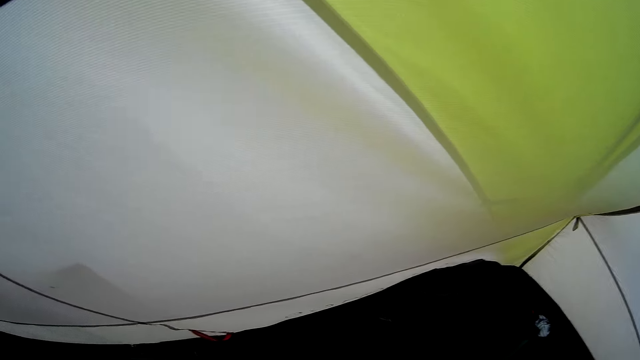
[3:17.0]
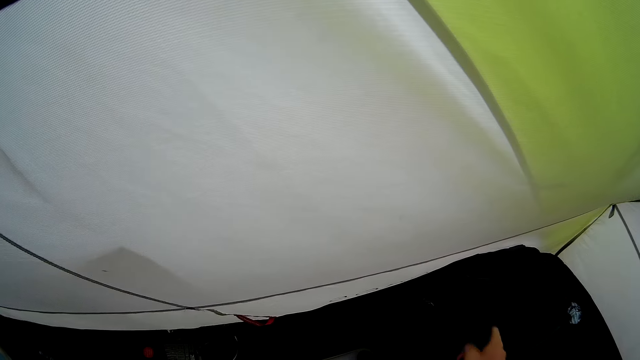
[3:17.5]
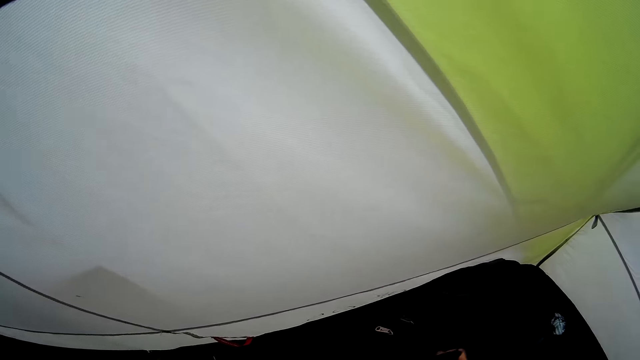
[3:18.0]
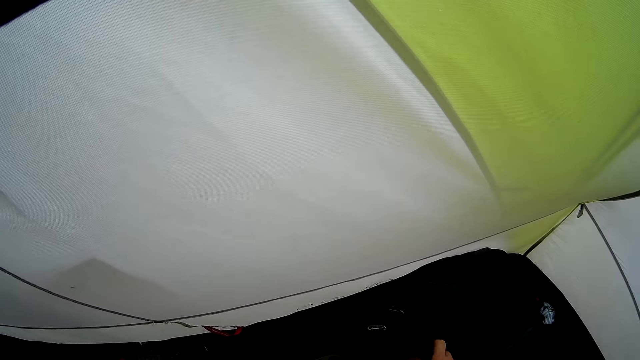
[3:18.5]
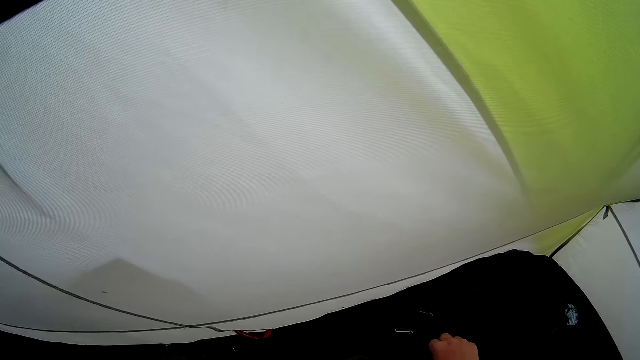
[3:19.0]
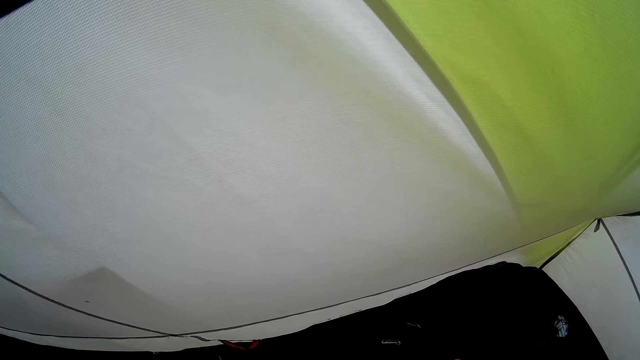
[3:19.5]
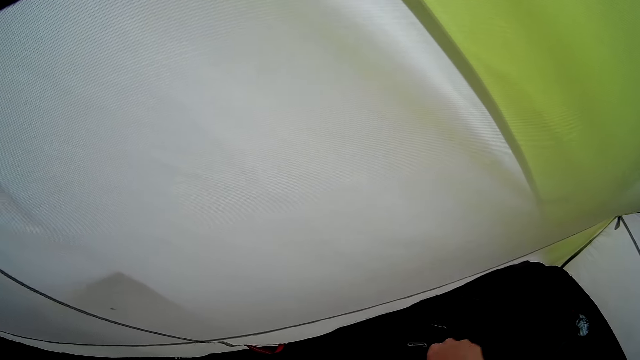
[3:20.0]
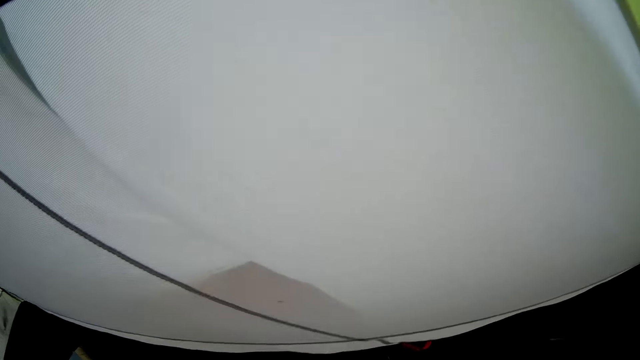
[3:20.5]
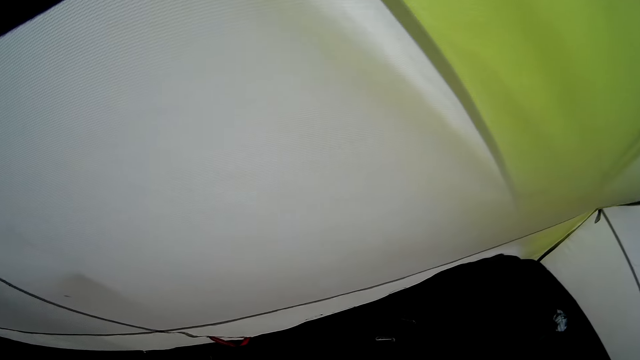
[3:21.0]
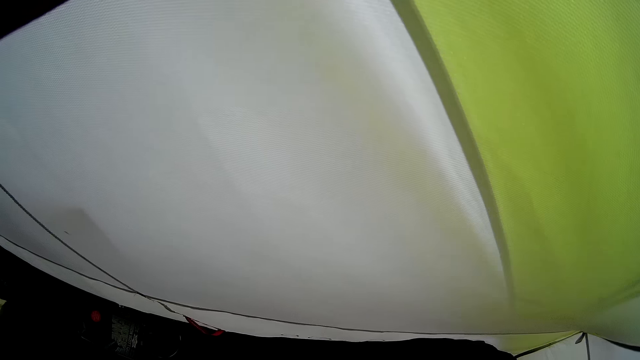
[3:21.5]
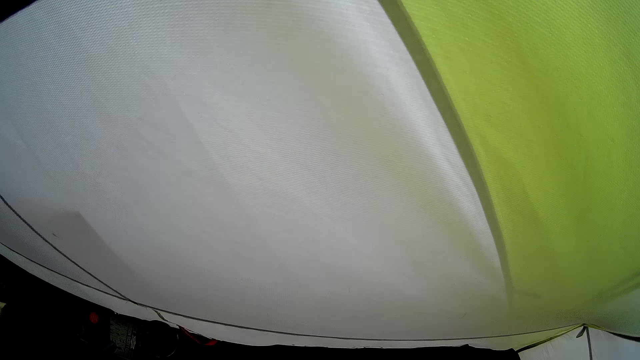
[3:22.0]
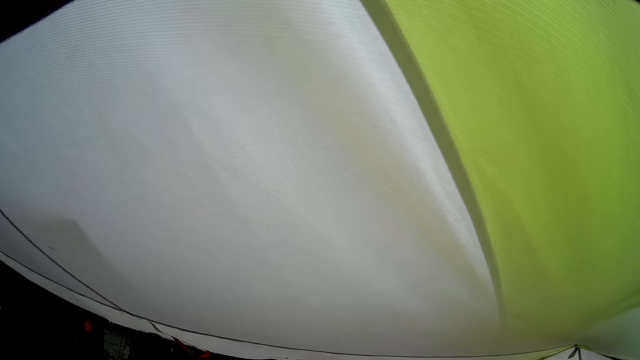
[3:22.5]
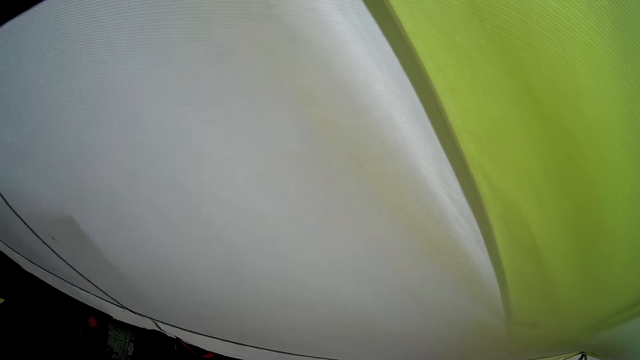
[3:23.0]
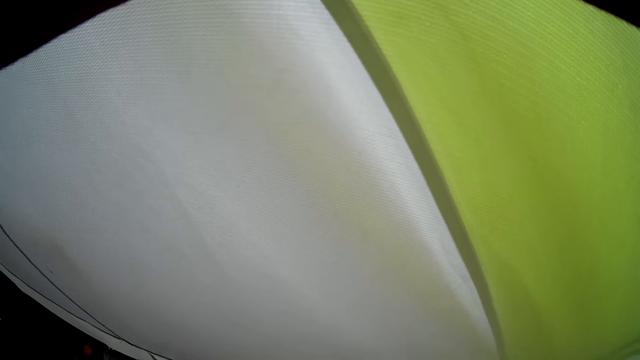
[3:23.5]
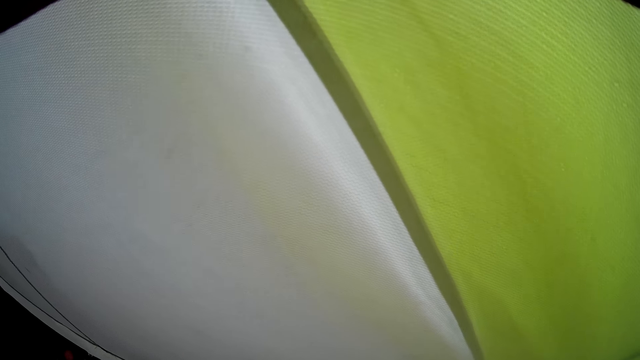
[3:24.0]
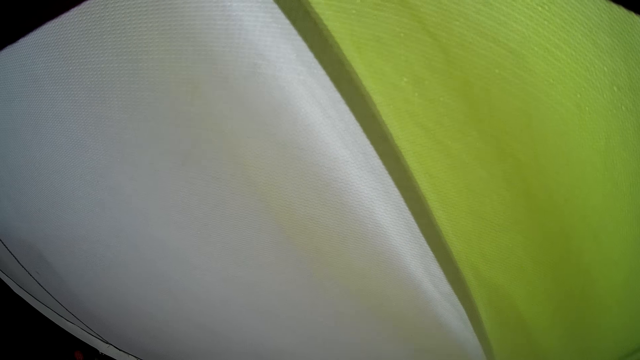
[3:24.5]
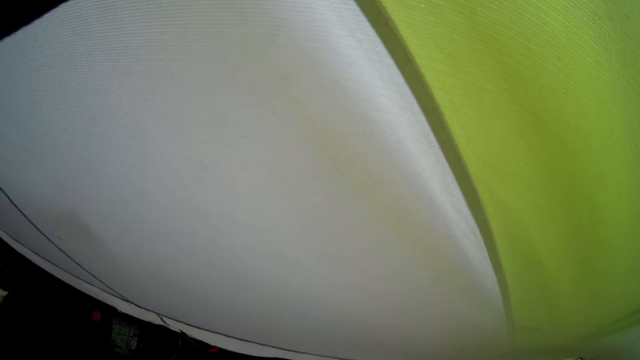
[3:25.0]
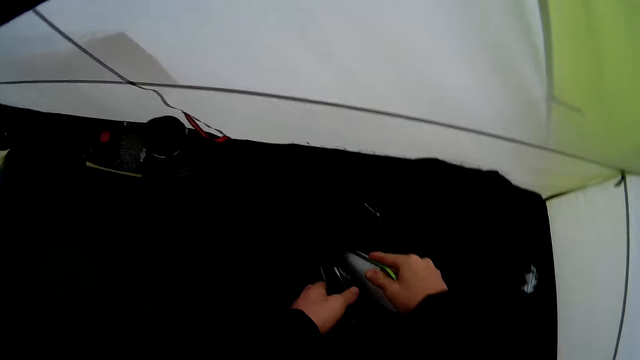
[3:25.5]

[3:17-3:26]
The camera wearer picks up the piece of cloth.

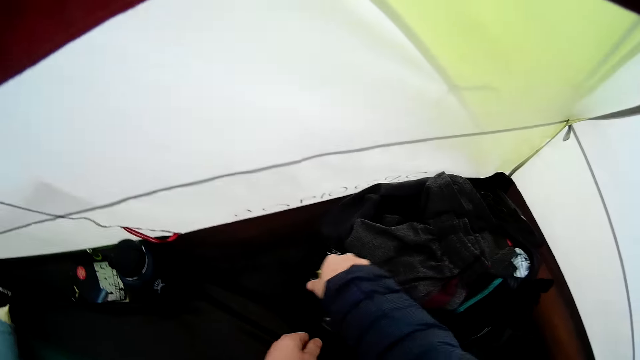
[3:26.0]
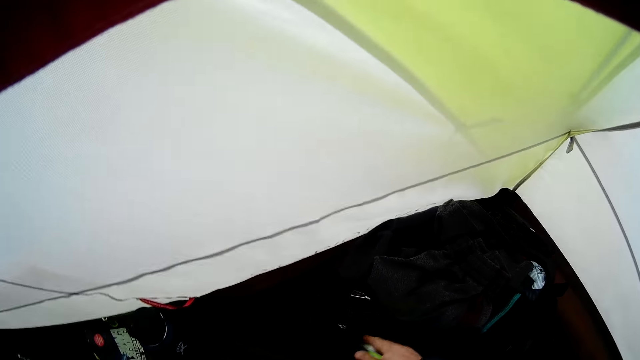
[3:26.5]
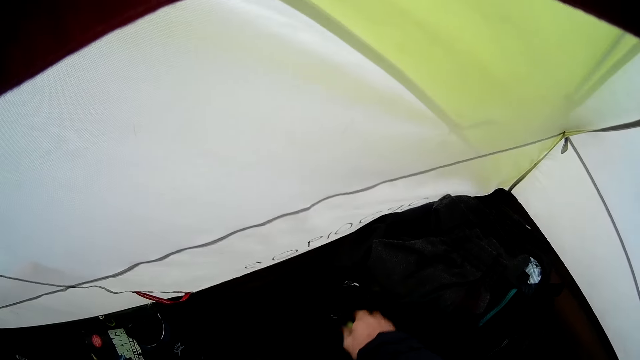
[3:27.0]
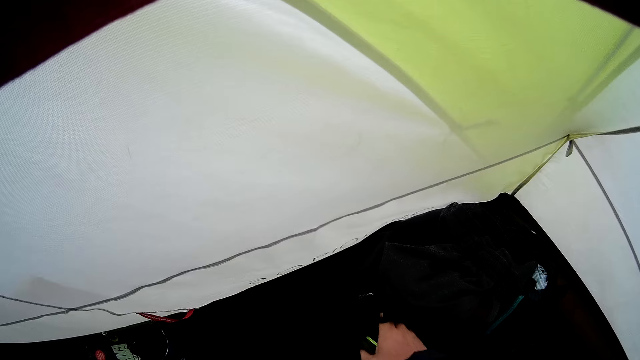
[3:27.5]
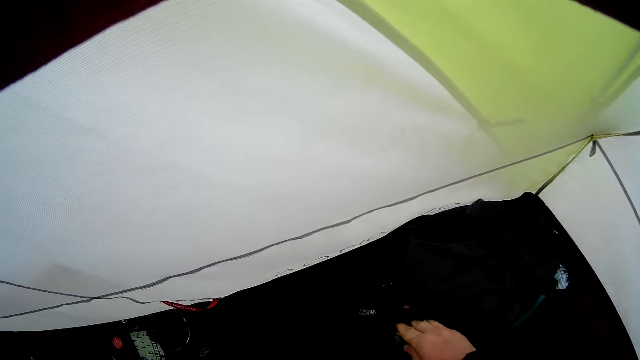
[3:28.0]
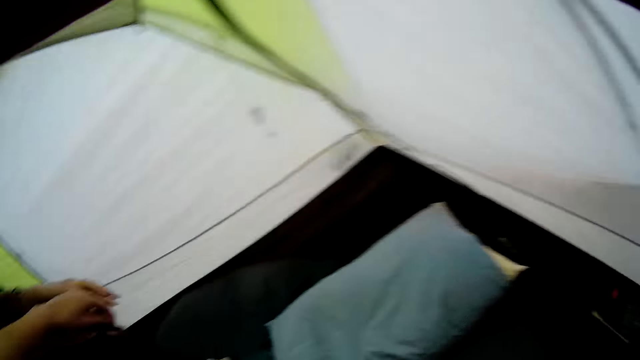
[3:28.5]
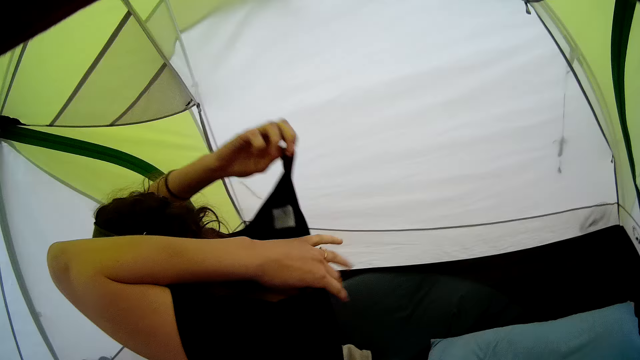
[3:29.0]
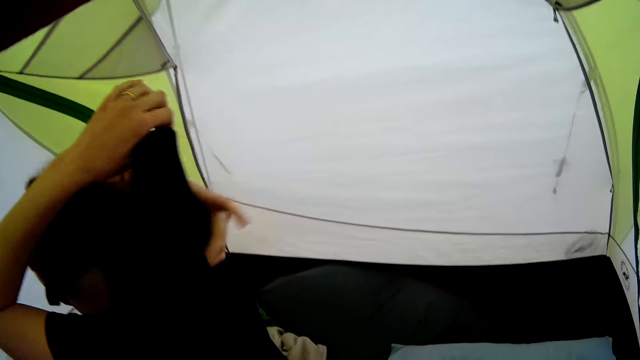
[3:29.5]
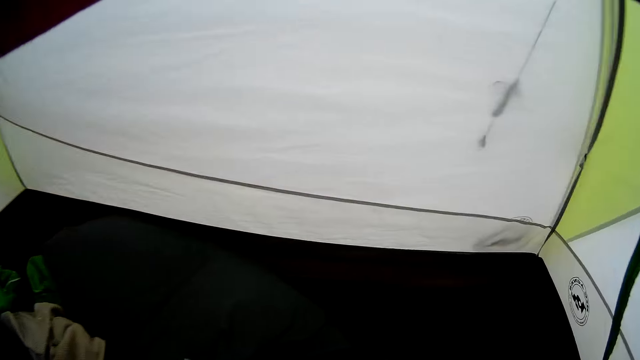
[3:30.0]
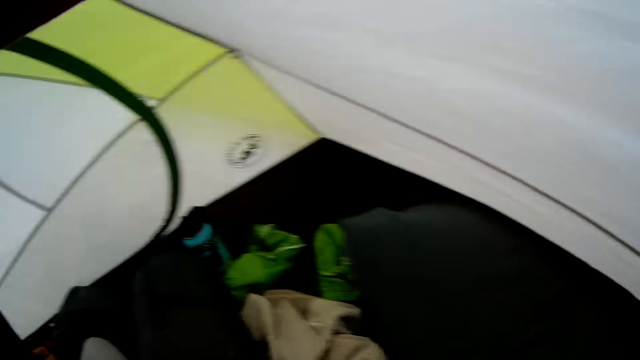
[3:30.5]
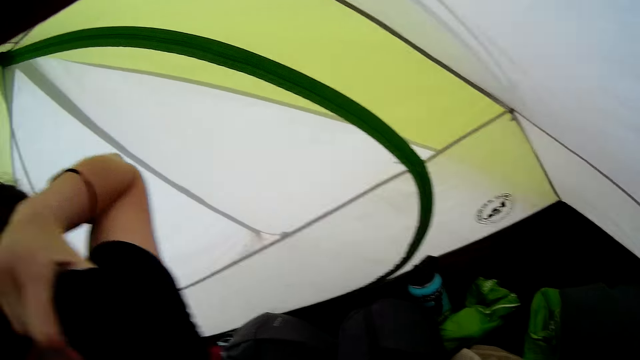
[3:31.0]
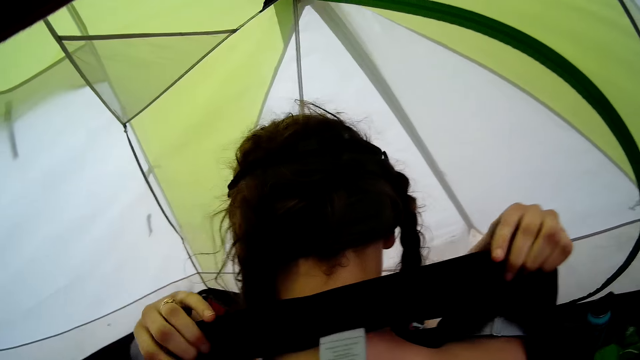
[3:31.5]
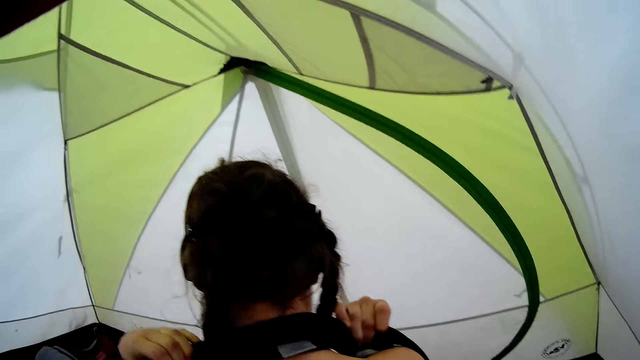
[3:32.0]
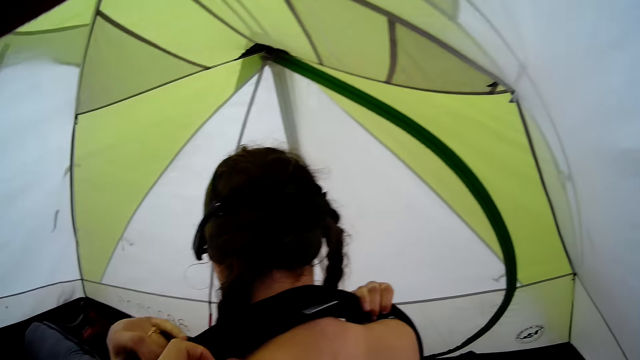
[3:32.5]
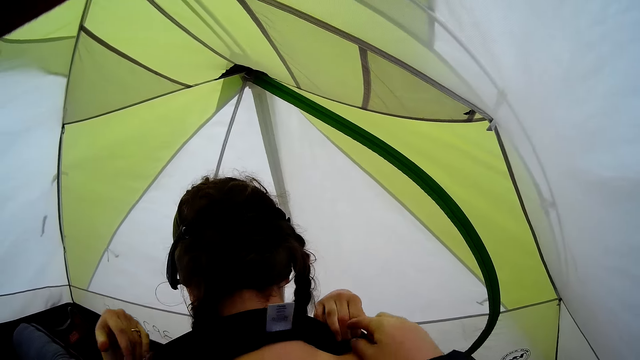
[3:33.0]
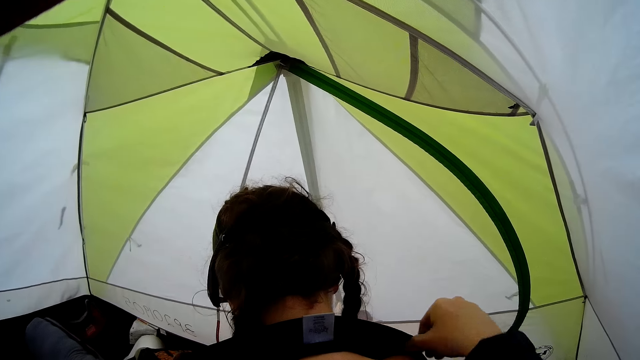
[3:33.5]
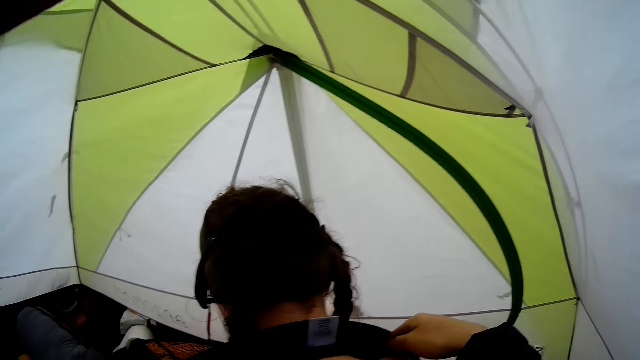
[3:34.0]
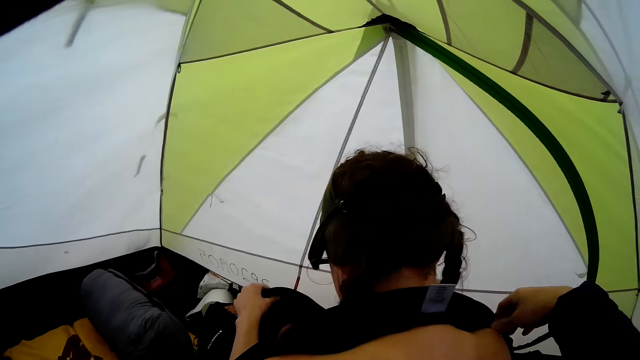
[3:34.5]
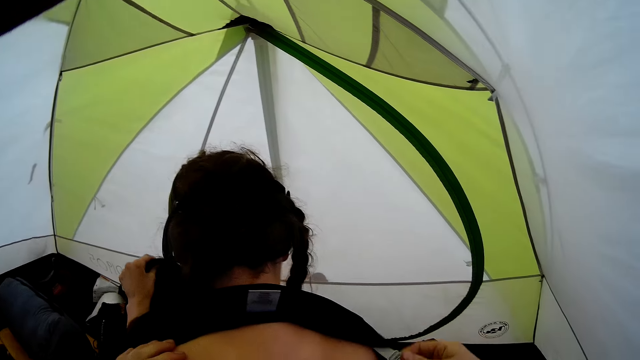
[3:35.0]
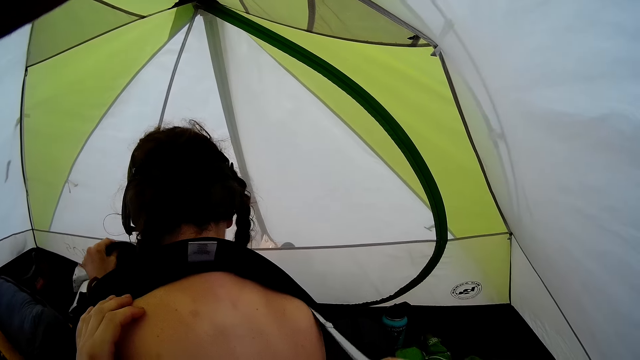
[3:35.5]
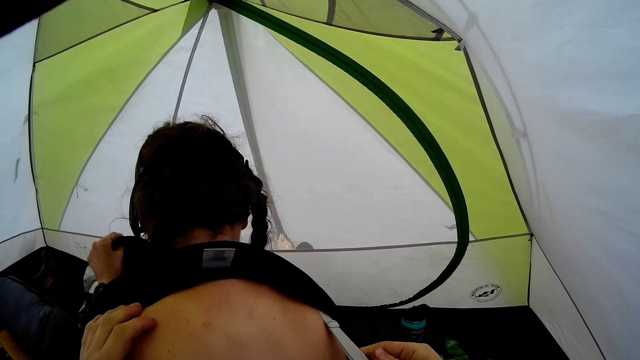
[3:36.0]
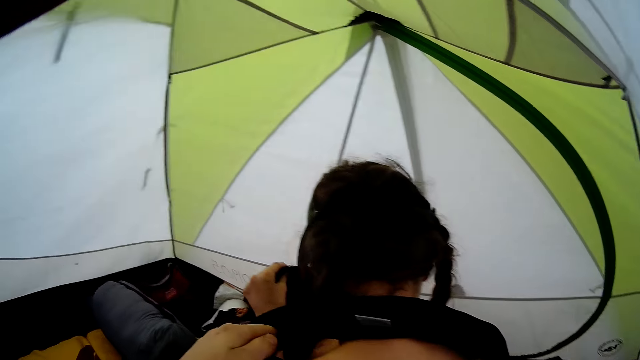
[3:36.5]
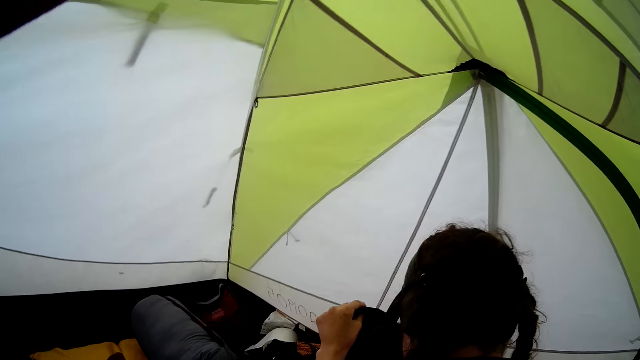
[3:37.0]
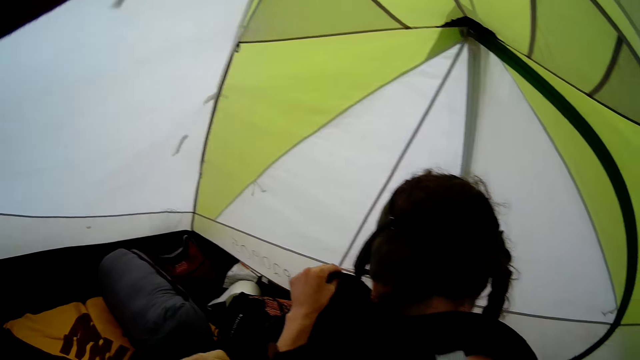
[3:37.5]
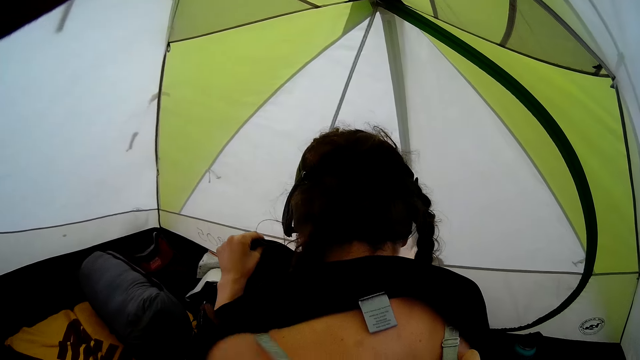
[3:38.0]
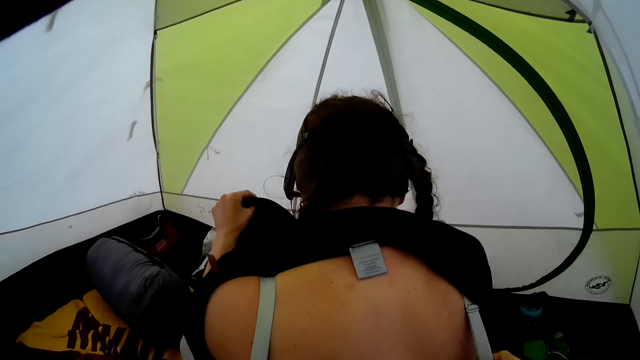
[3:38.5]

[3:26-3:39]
The camera wearer puts something in the bag. They look at a woman. They walk around the room. They fix the bra on the woman.
